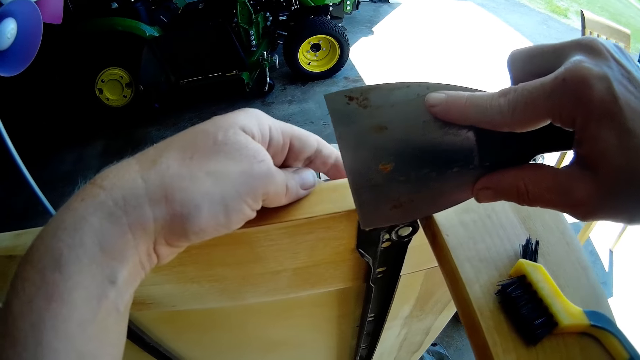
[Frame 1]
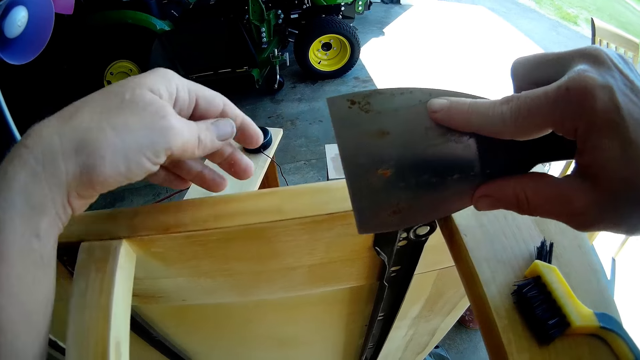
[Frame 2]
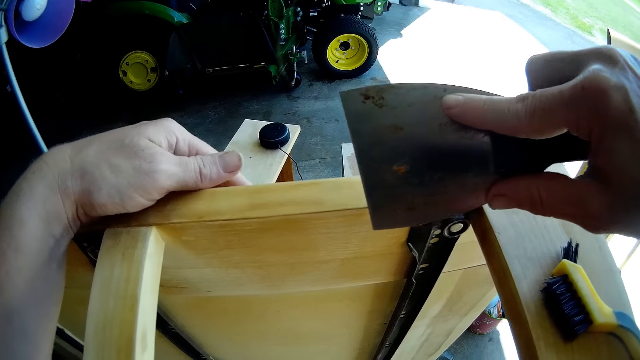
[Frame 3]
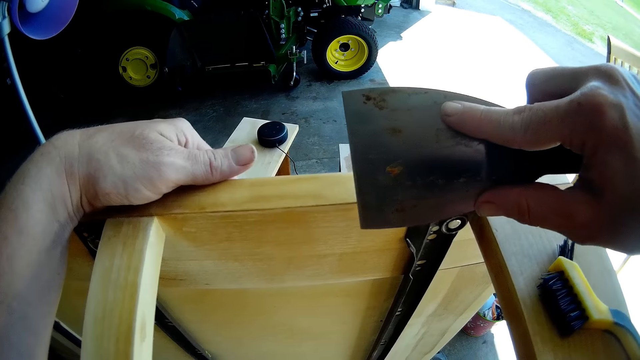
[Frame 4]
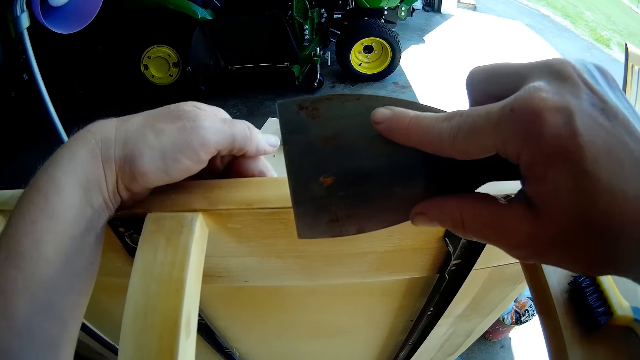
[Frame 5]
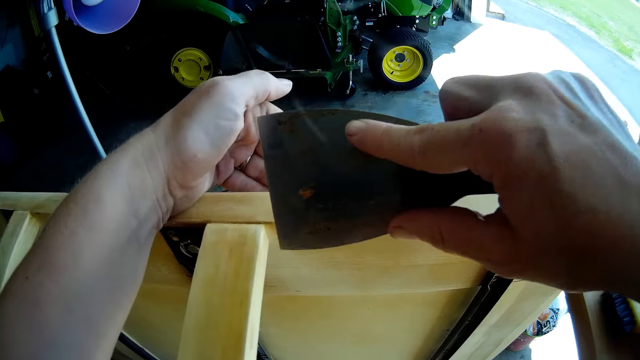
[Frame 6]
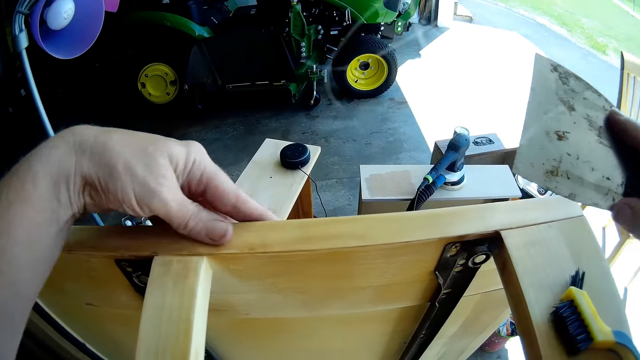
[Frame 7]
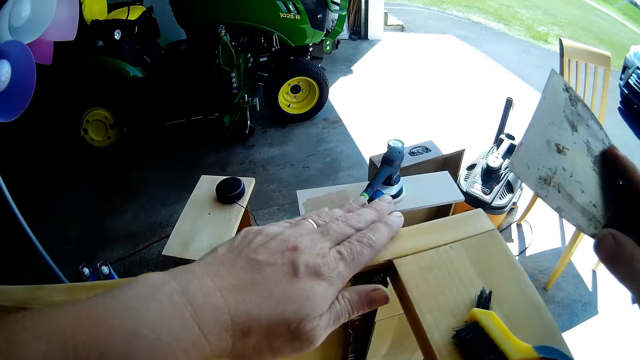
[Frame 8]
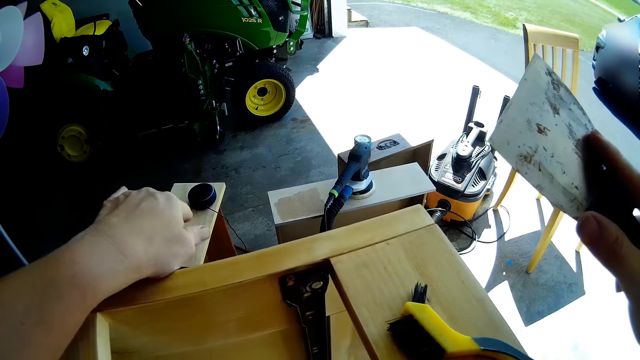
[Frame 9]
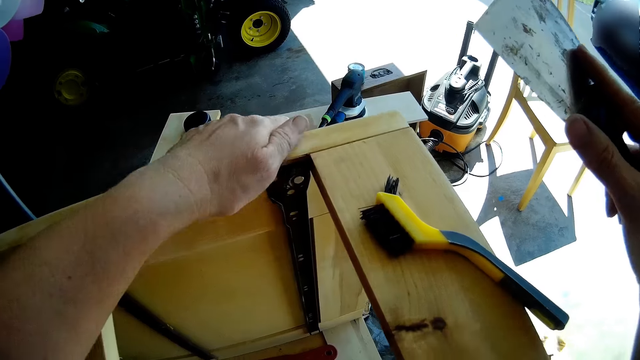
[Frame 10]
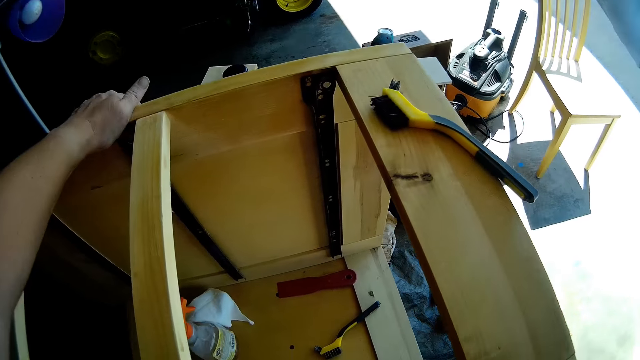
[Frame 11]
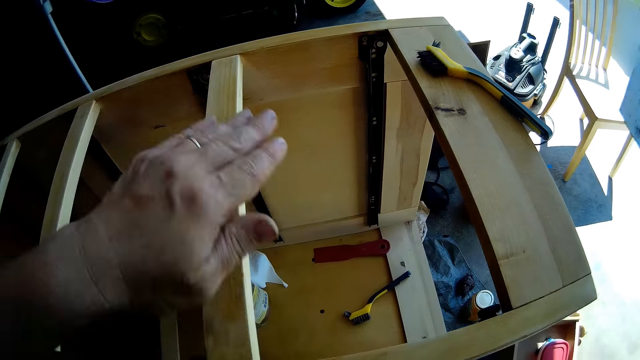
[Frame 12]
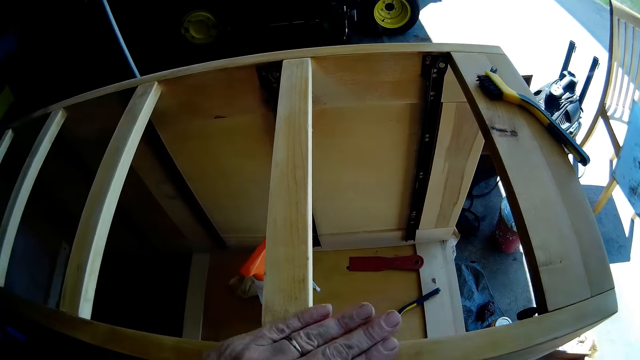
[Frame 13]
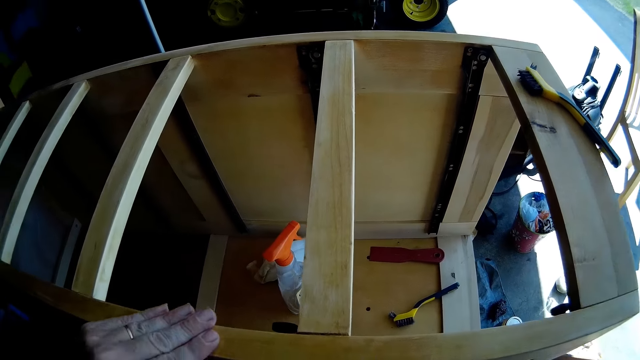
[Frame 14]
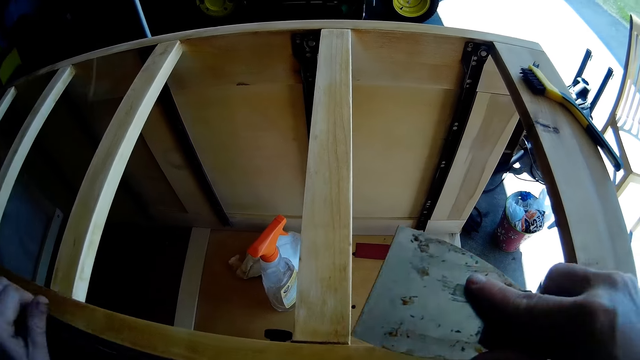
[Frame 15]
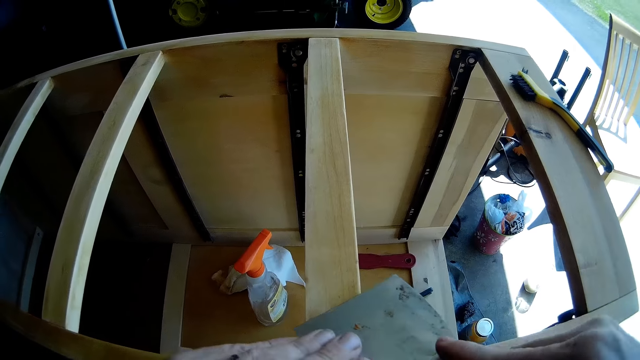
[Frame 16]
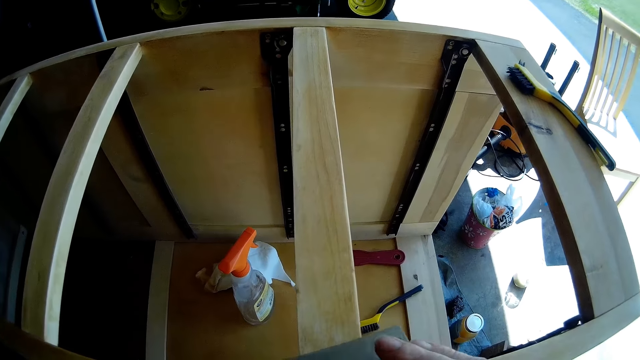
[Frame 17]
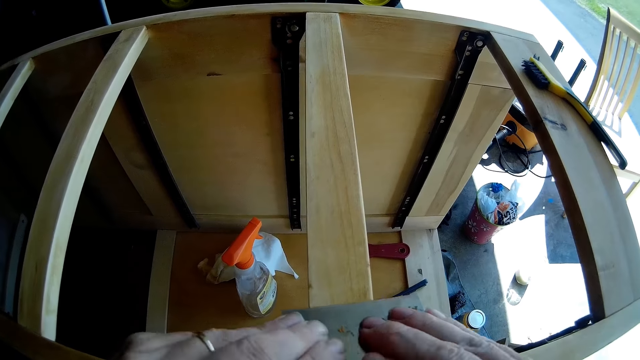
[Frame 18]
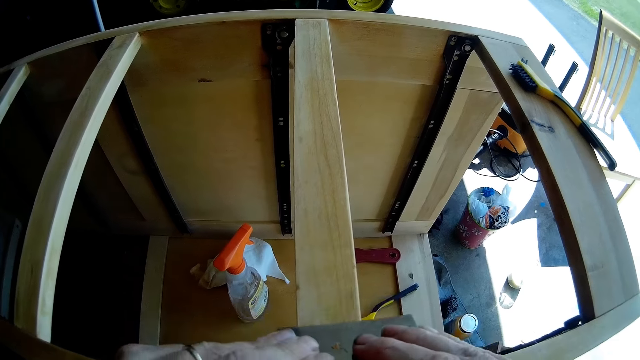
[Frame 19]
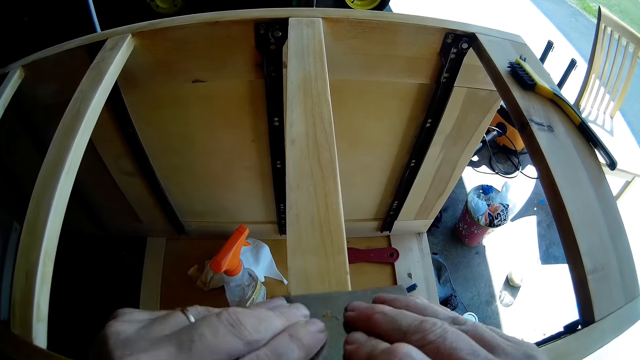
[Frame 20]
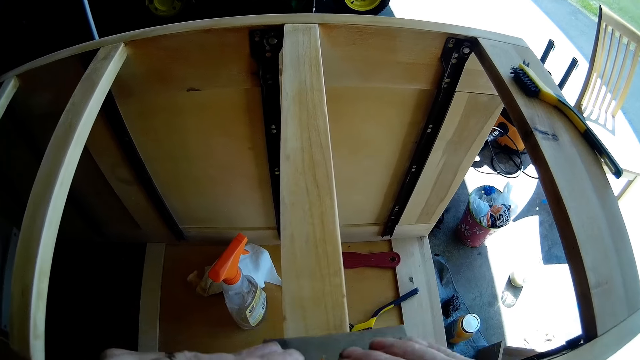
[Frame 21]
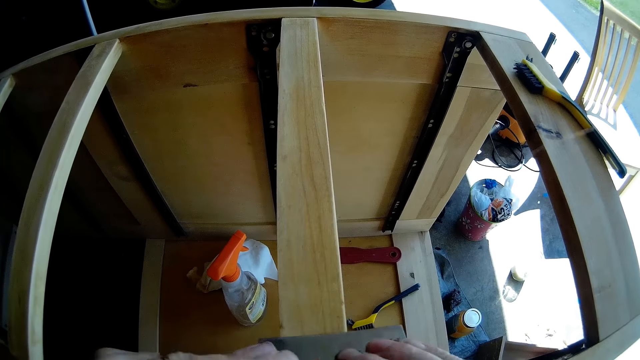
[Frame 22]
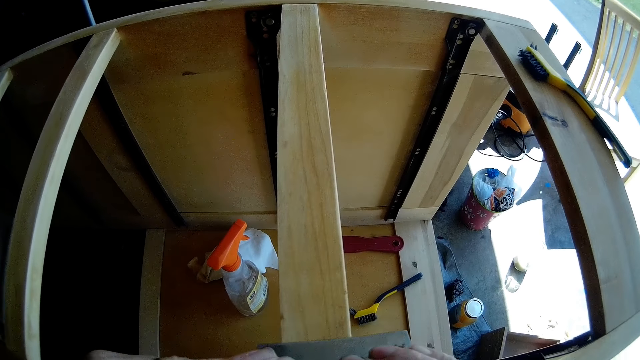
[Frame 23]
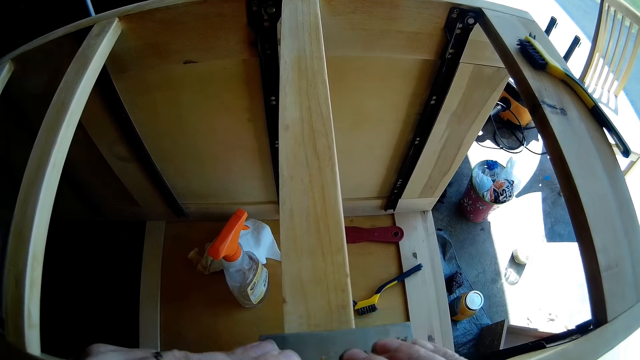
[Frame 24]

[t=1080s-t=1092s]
The camera wearer wipes dirt with a hand. They scrape the chest of drawers with a scraper.

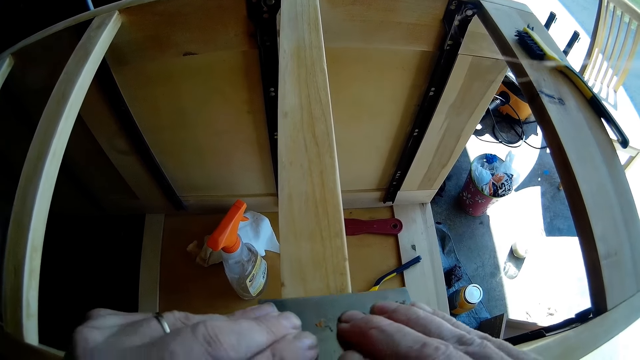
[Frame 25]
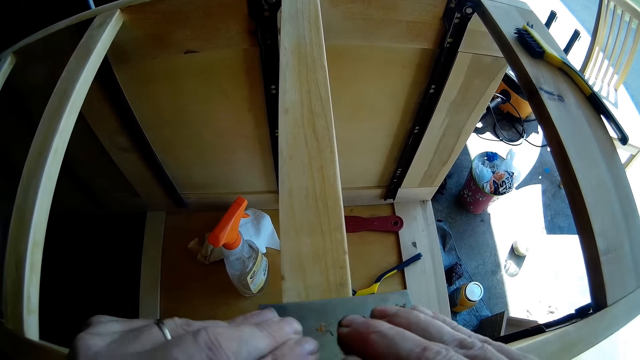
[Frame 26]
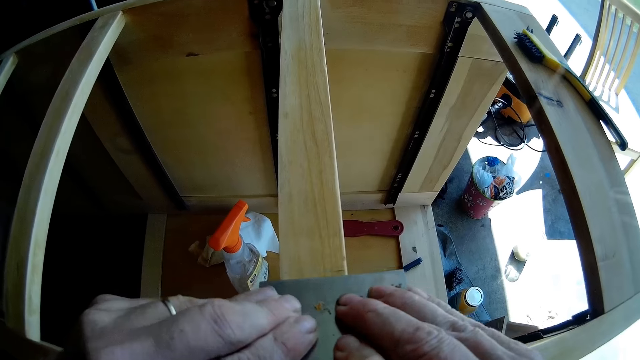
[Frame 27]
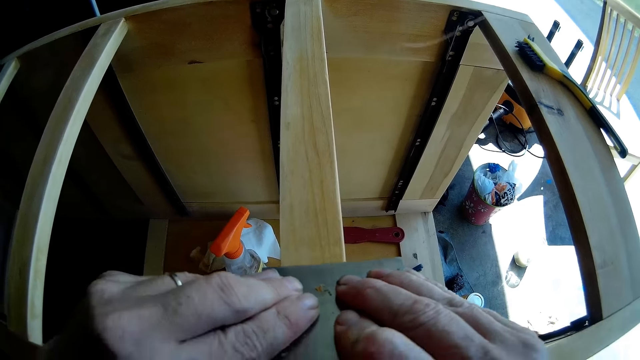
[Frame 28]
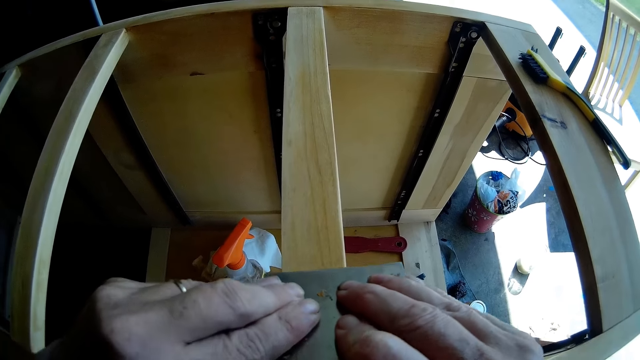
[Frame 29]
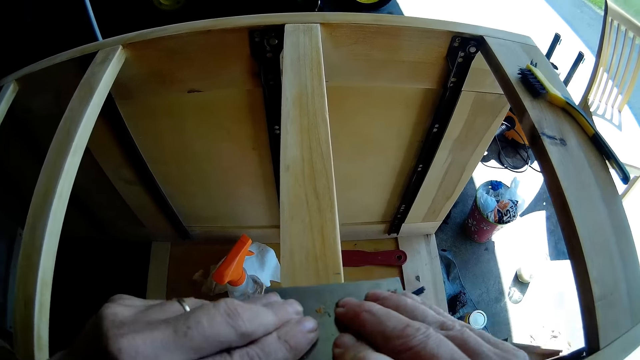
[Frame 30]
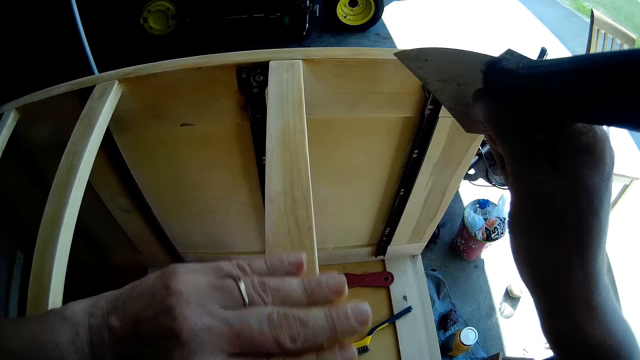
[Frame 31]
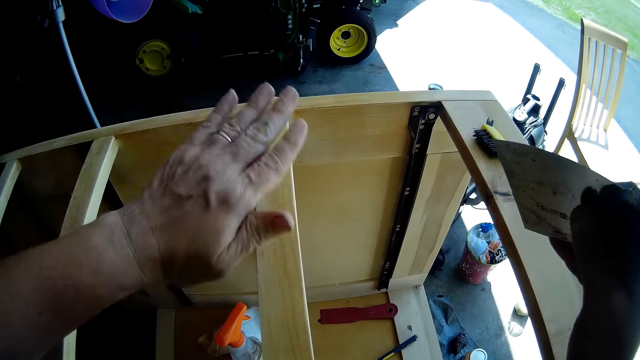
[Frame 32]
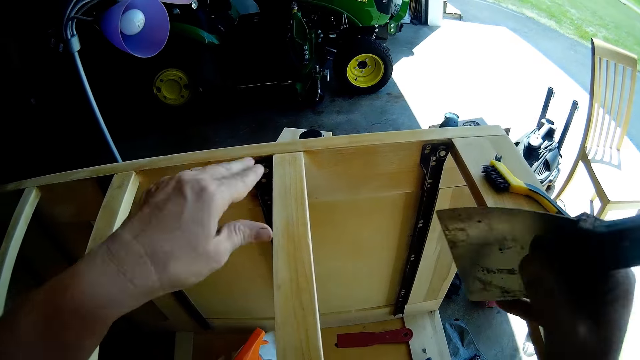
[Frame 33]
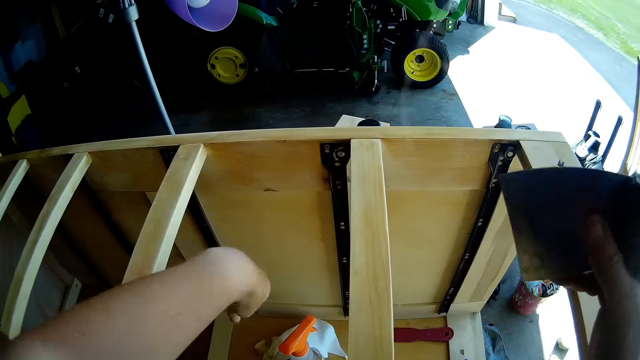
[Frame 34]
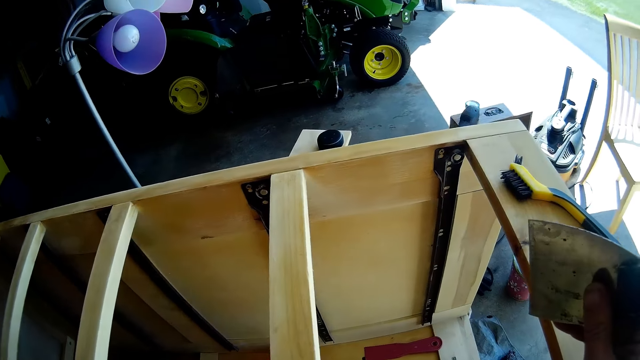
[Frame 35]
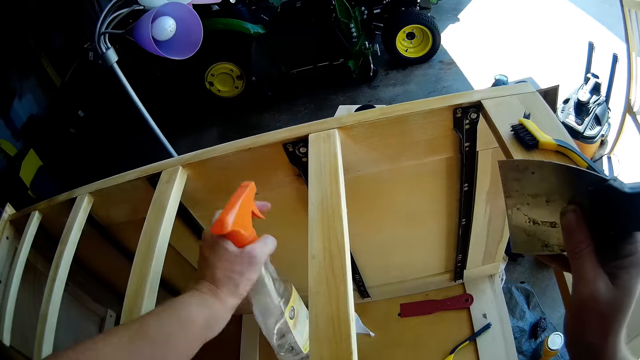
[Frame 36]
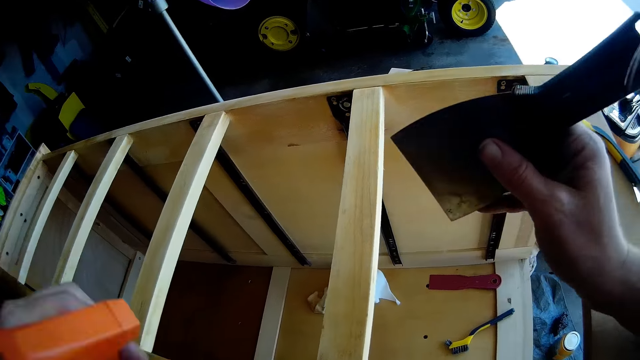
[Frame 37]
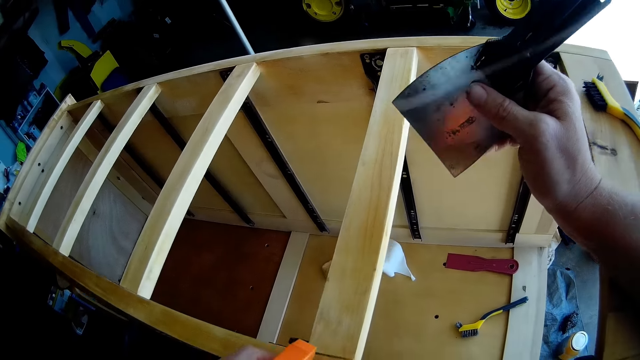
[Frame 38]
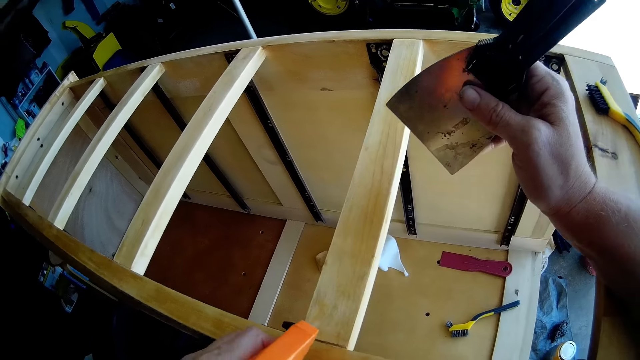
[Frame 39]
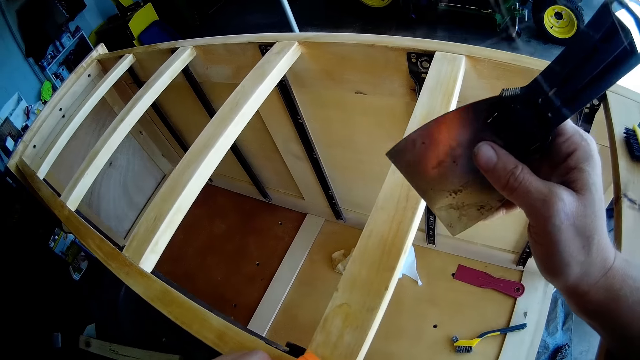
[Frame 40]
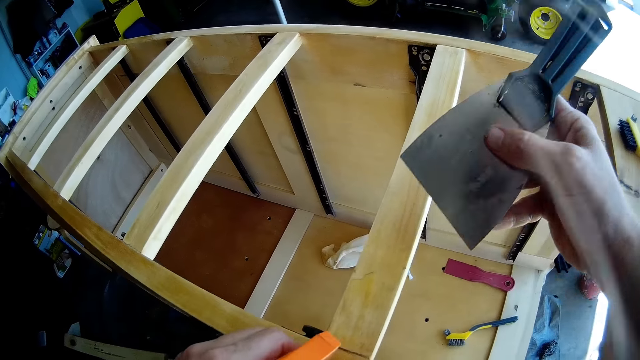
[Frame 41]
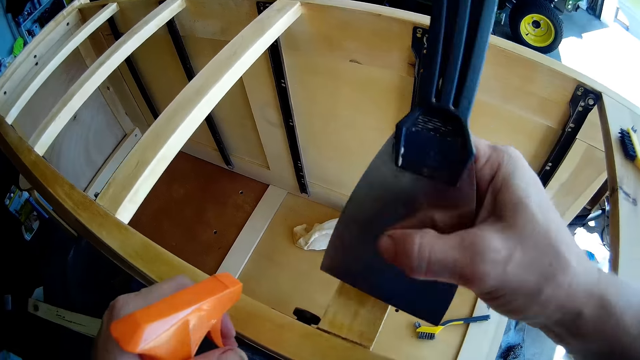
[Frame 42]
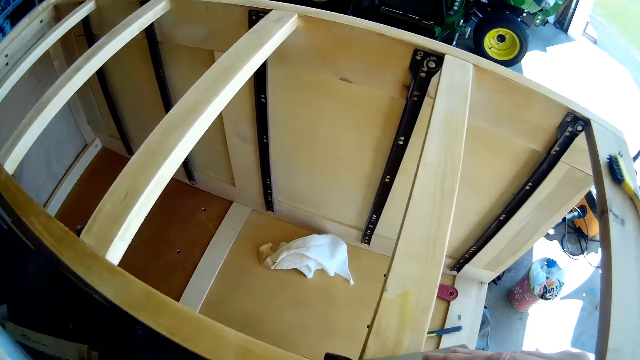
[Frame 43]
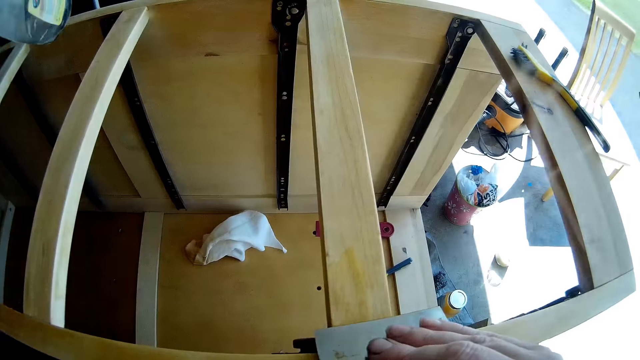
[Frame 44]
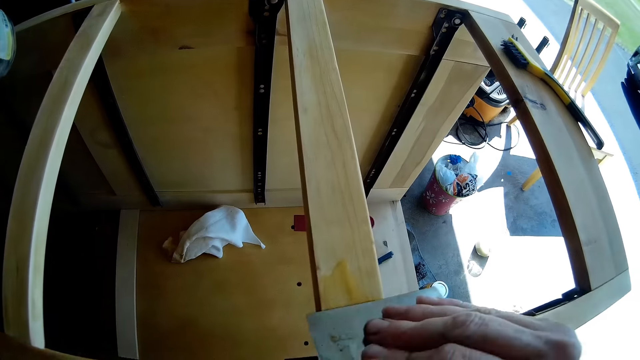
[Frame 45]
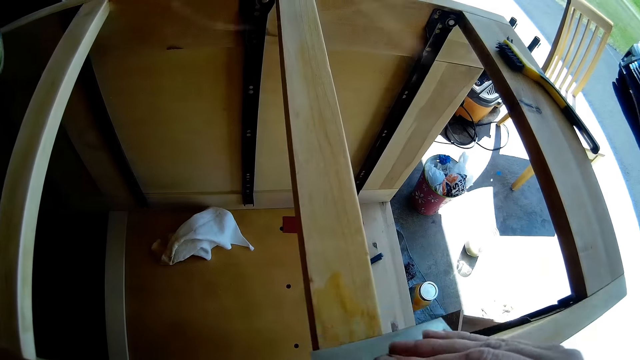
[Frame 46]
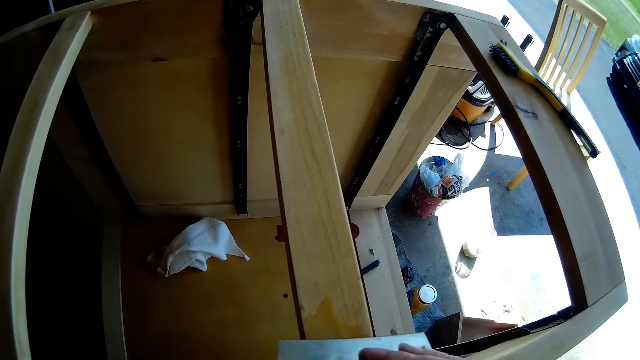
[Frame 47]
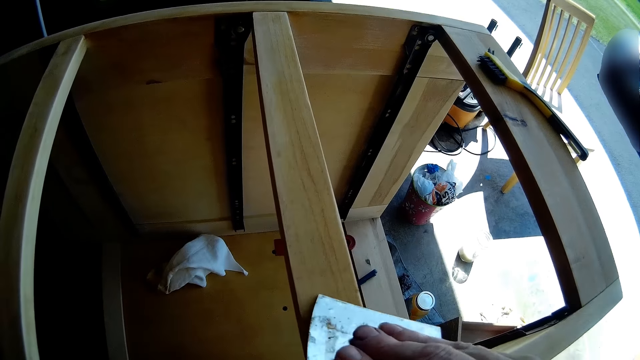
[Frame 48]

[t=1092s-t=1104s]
The camera wearer wipes dirt with his hand. He picks a spray from the chest of drawers. He sprays on the chest of drawers. He places the spray aside. He scrapes the chest of drawers with a scraper.
